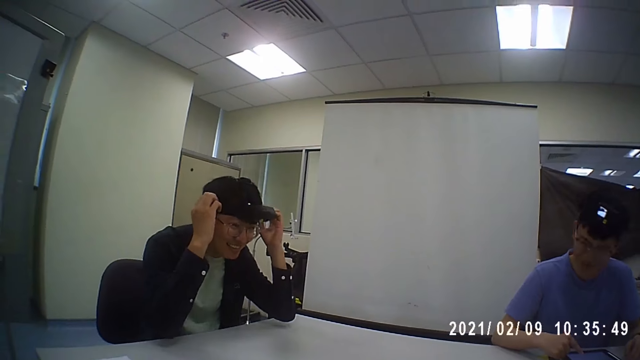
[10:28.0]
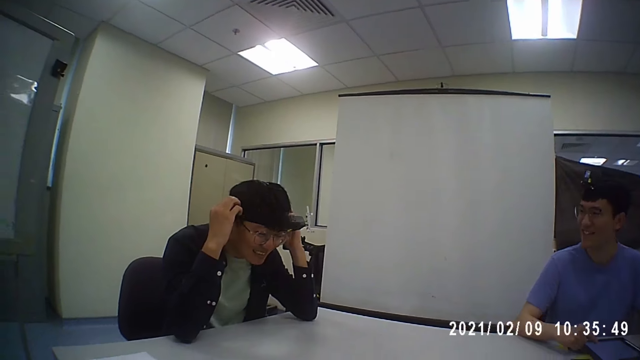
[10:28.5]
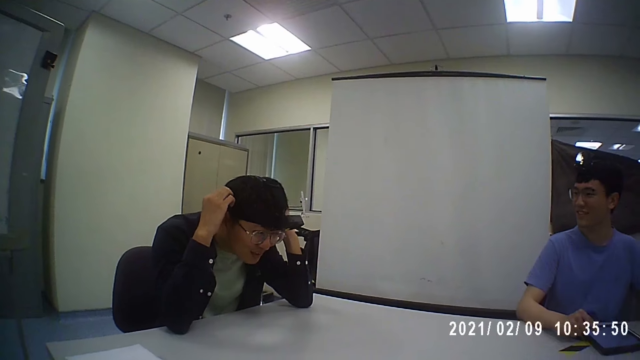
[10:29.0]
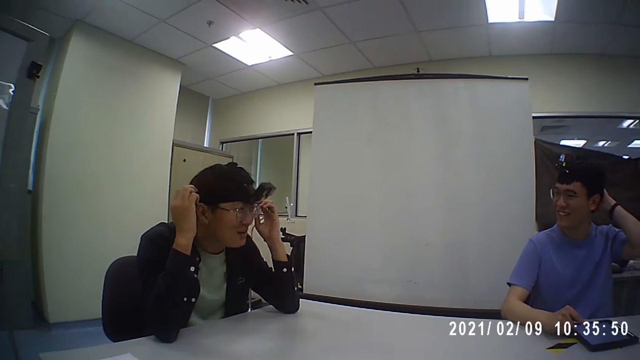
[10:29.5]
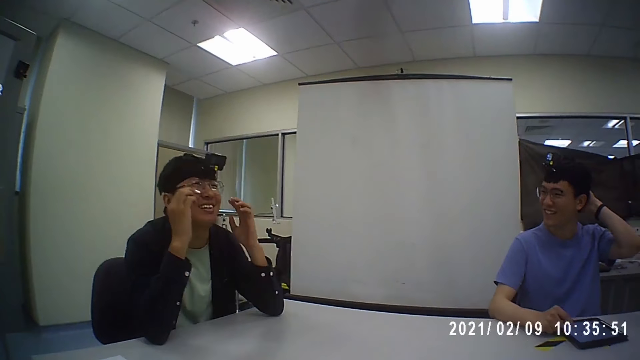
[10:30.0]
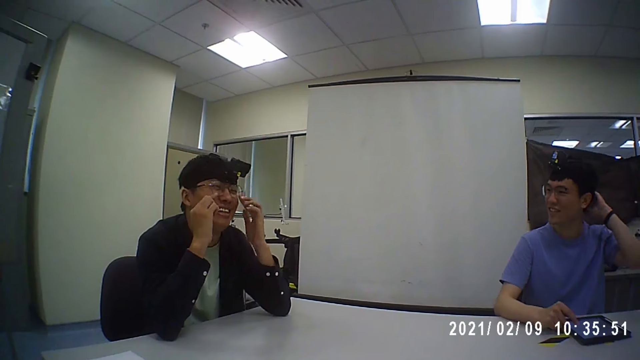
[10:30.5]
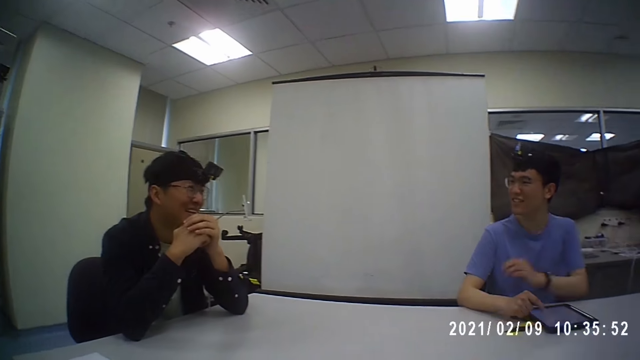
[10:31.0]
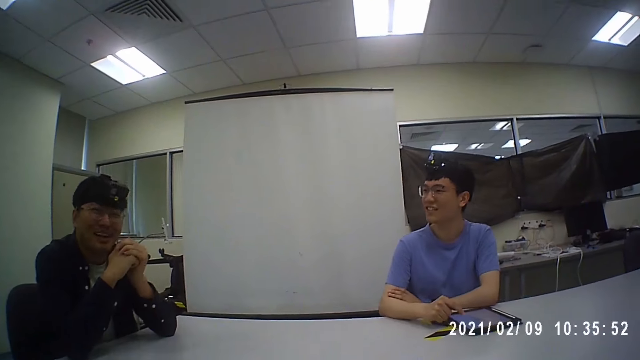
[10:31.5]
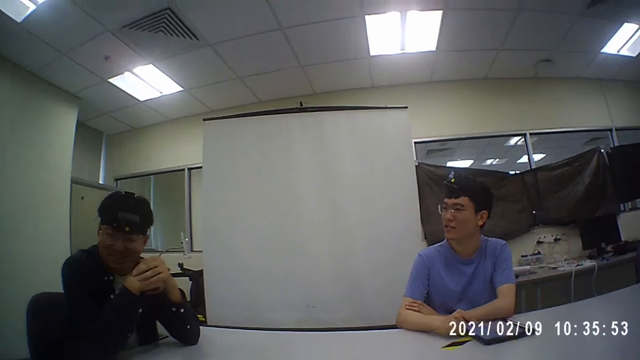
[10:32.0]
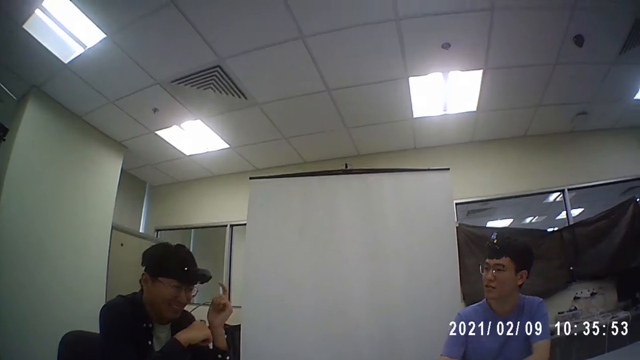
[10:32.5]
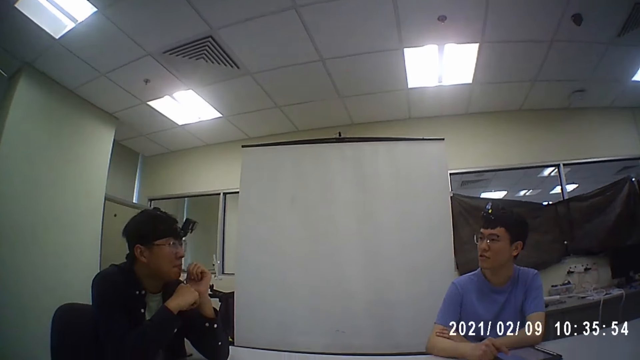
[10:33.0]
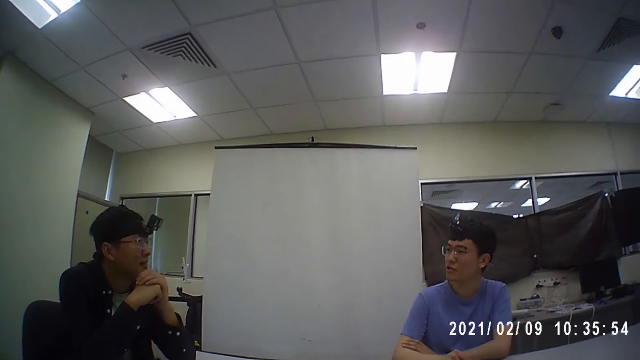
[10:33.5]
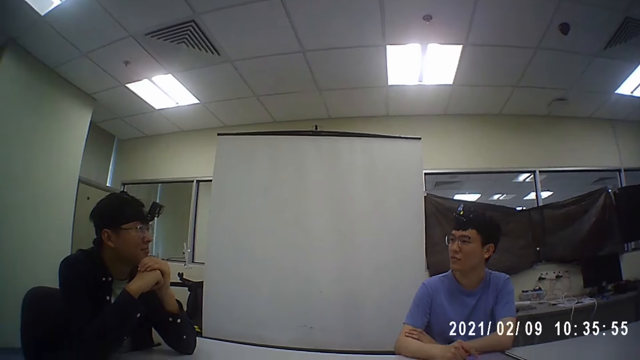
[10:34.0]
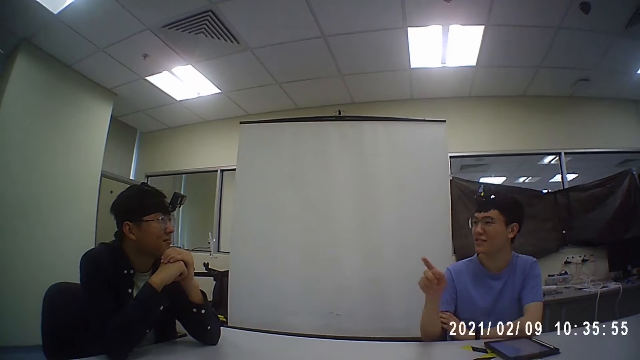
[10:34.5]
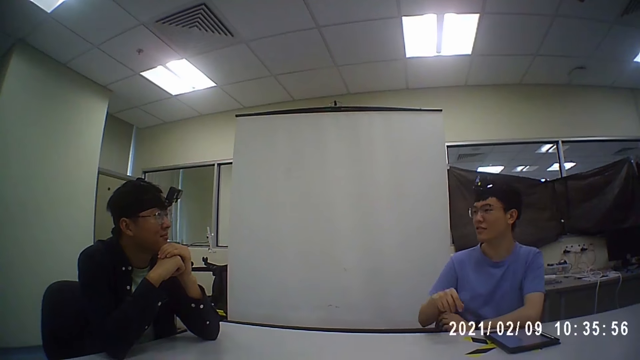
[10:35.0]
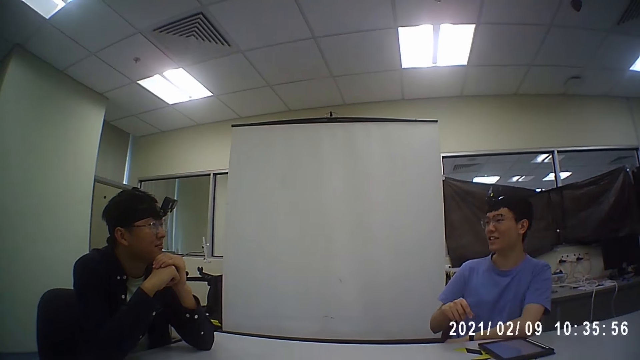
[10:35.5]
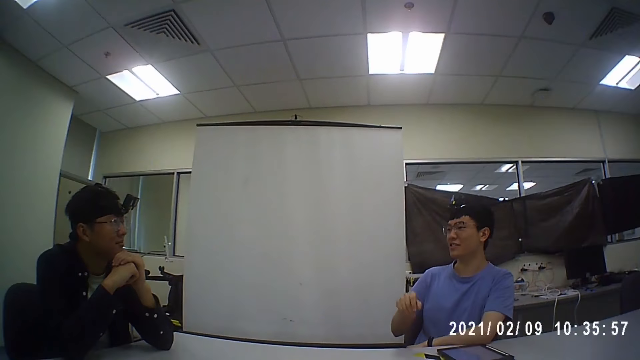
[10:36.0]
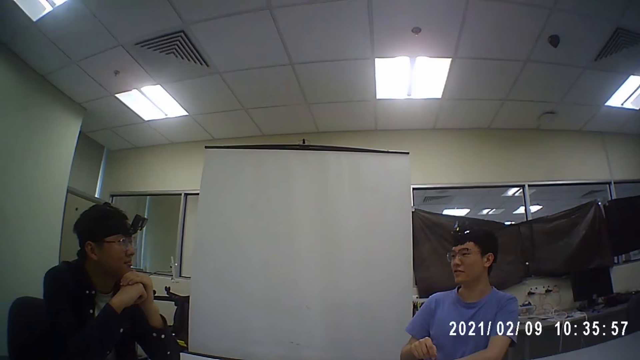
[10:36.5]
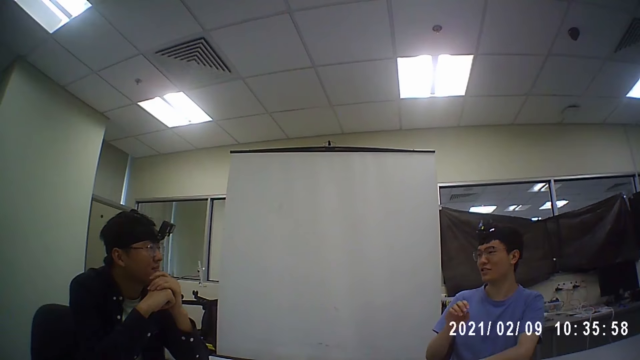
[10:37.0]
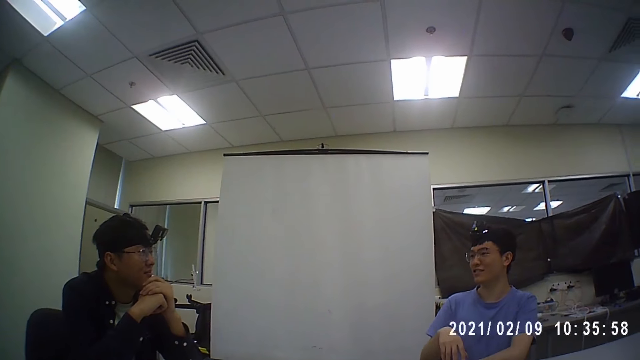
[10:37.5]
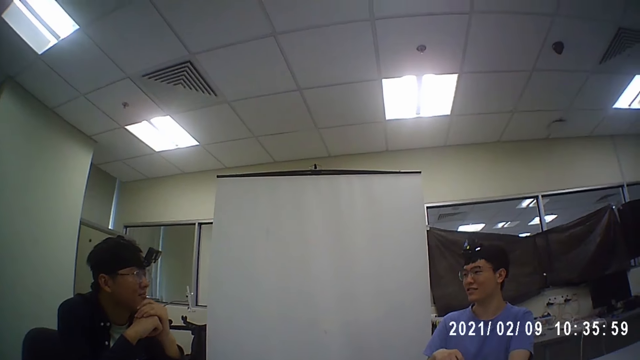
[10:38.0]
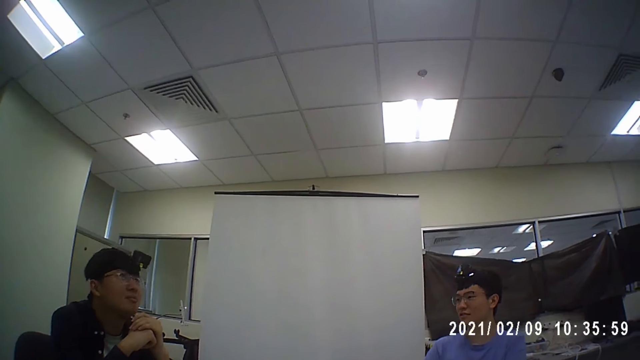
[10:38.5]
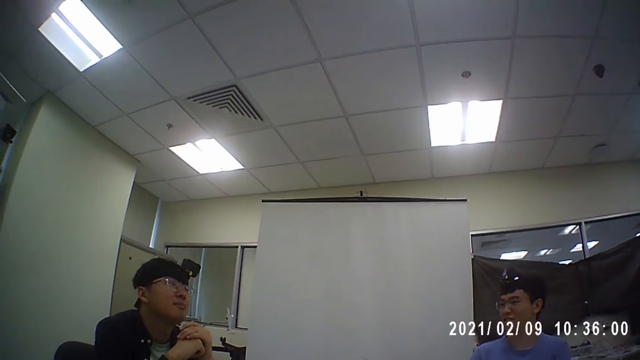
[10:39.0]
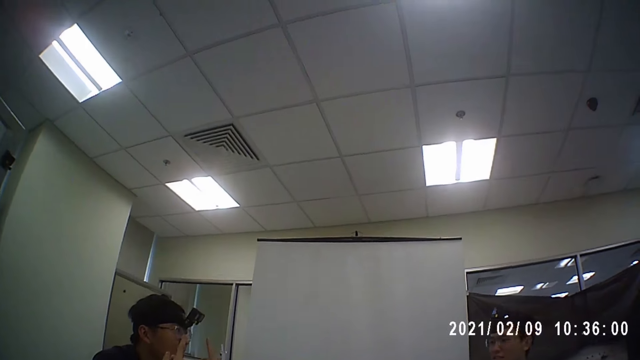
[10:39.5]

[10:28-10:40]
A man fixes the camera. The camera wearer converses with the men and a woman. Another man scratches his head. The camera wearer converses with the men and the woman.

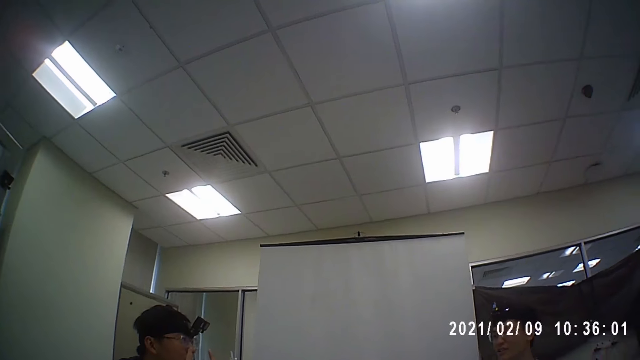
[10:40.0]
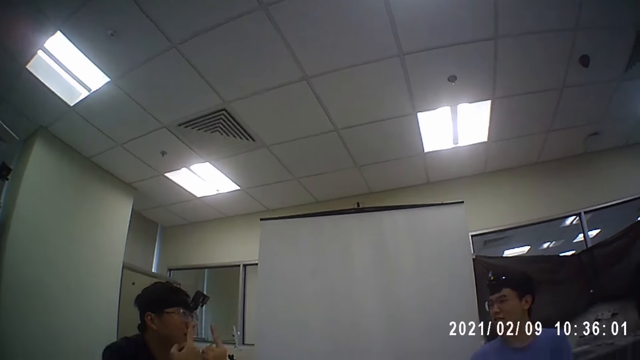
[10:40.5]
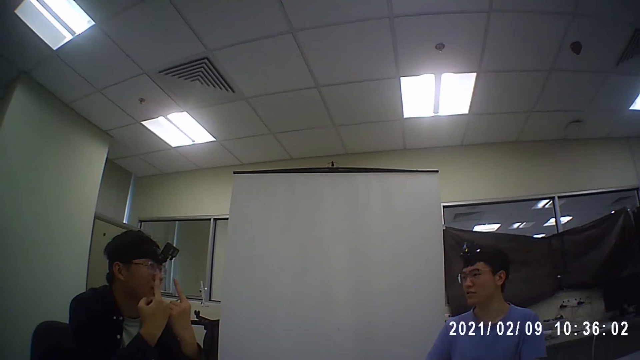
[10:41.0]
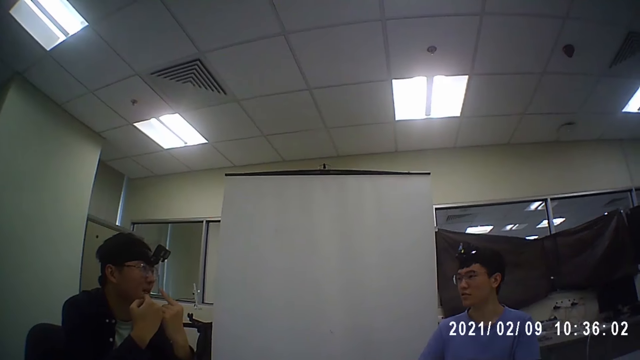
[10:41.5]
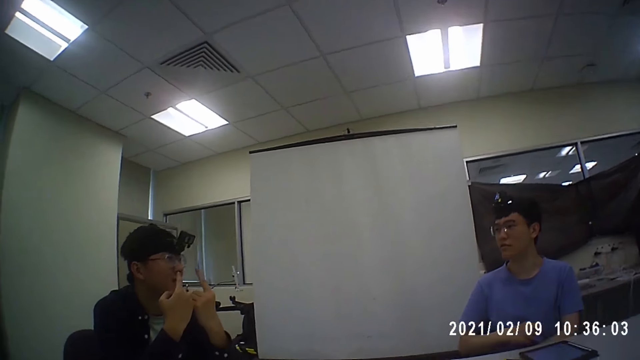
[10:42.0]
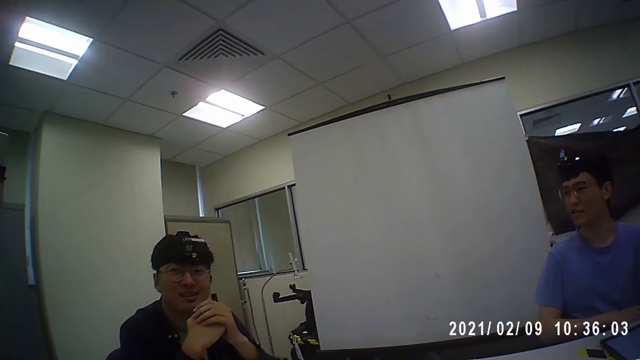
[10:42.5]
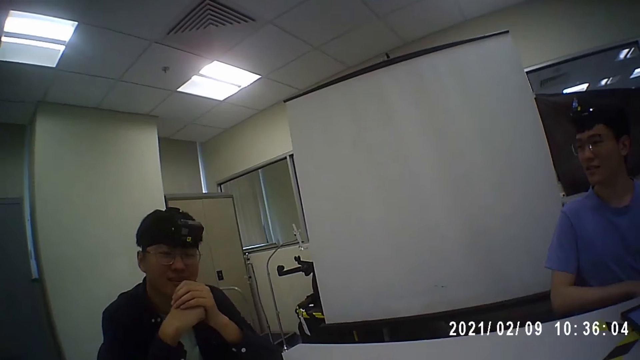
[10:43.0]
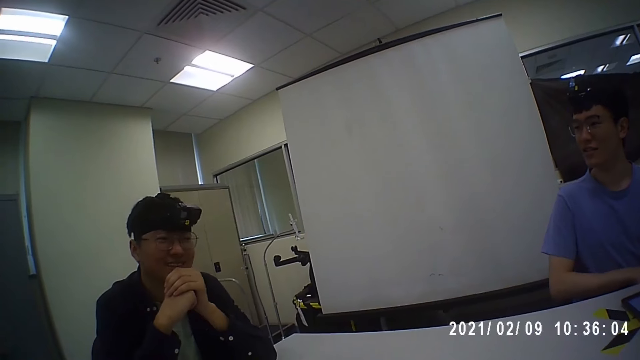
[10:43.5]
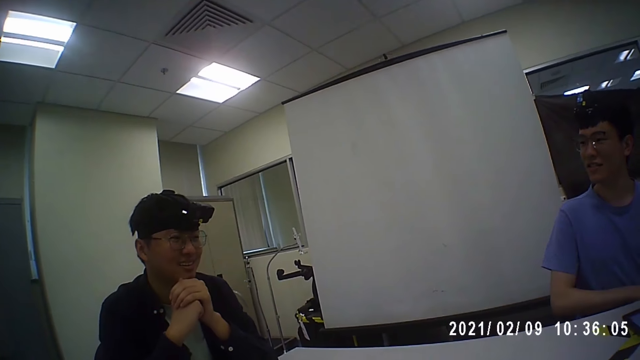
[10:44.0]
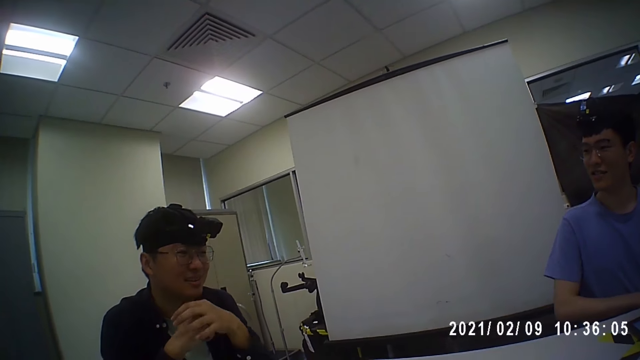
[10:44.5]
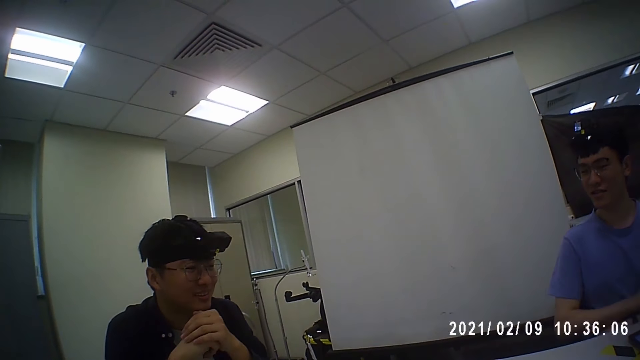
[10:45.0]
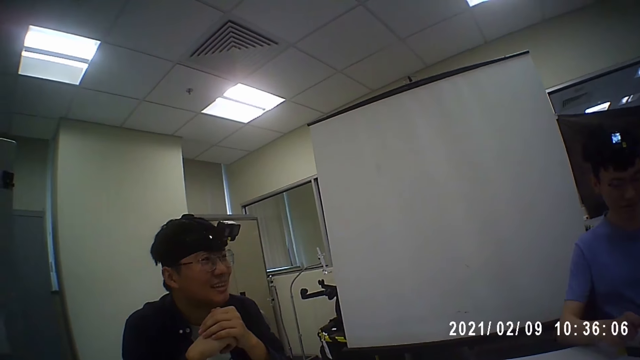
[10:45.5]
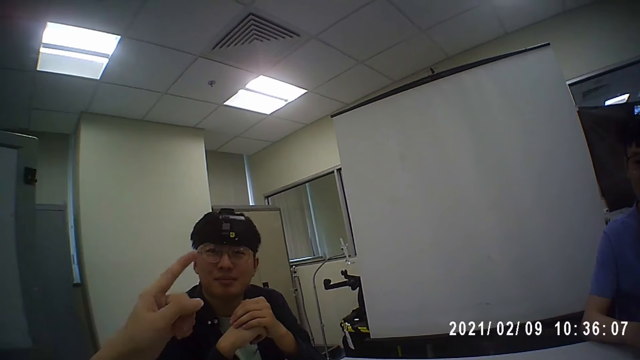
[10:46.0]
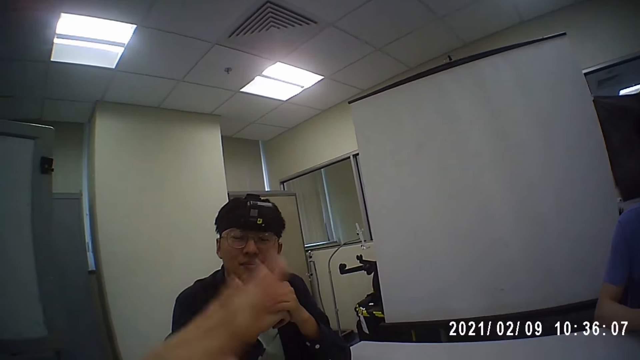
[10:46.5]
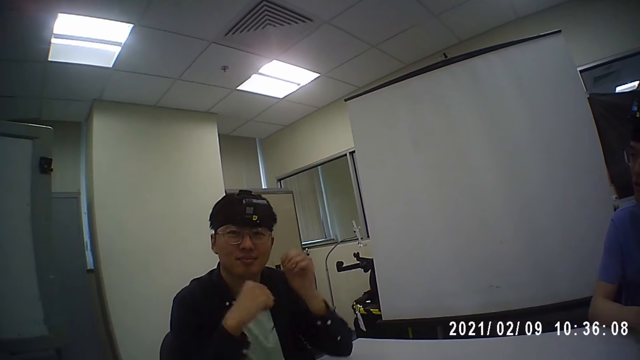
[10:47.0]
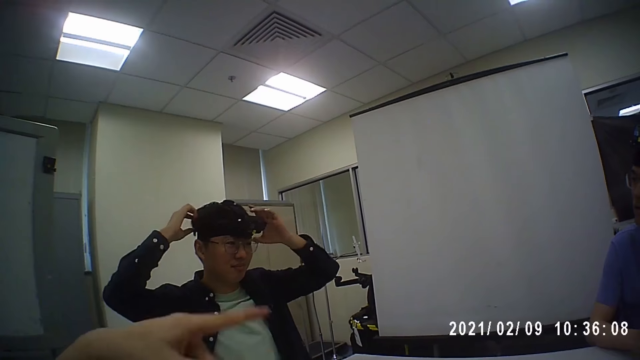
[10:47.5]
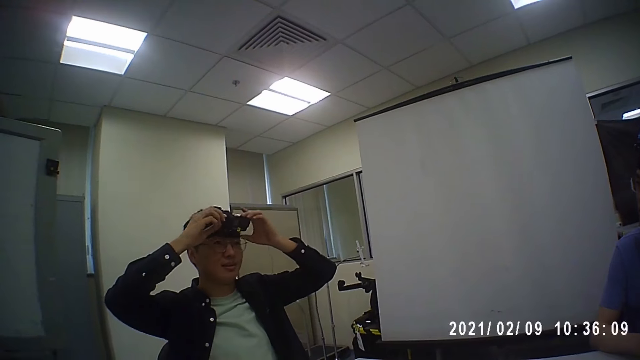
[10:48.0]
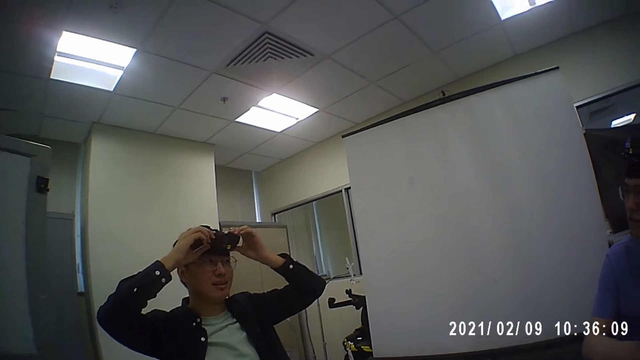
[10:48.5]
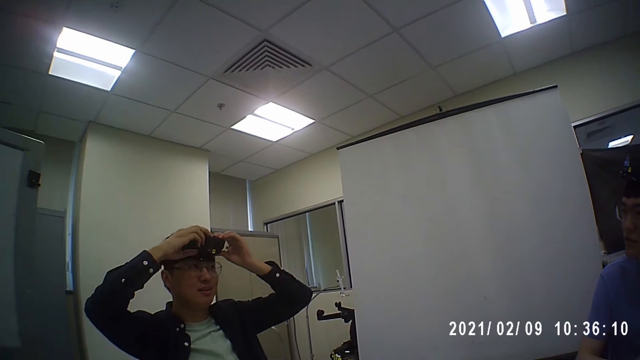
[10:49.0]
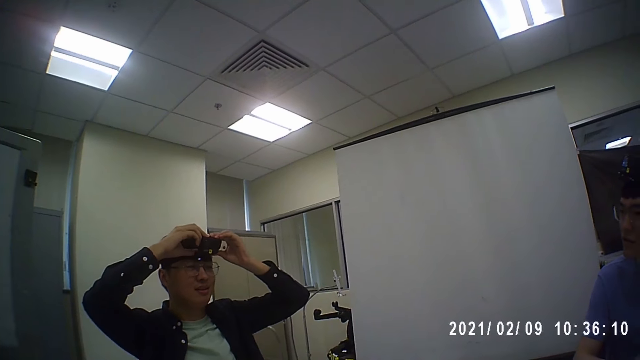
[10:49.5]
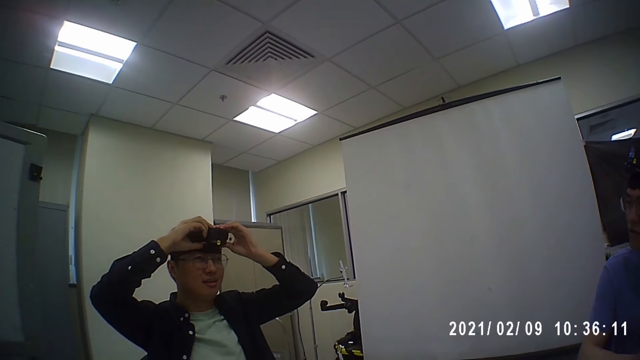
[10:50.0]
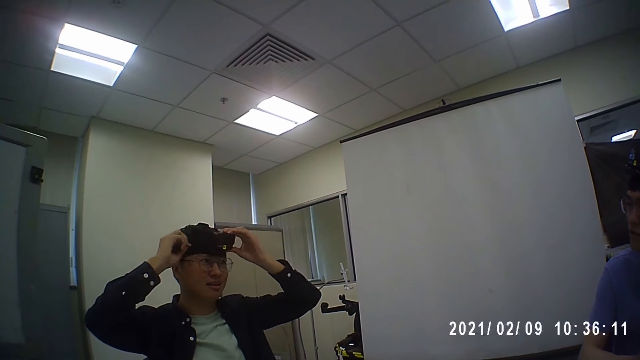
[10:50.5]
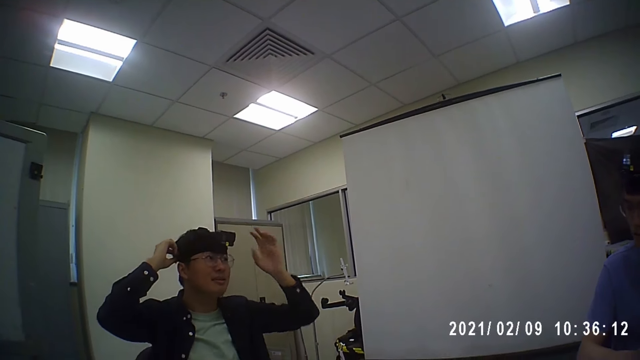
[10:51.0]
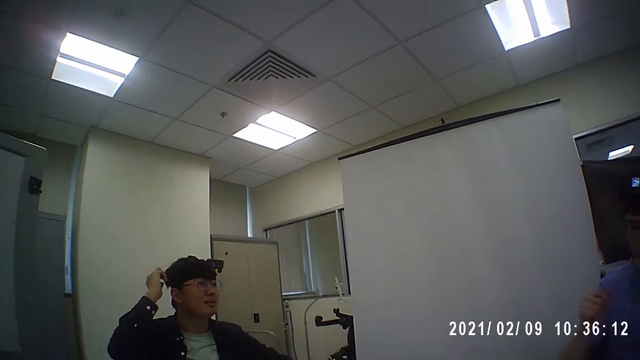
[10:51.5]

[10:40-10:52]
The camera wearer moves their hand. They converse with the men and a woman. A man fixes the camera. The camera wearer converses with the men and the woman.
